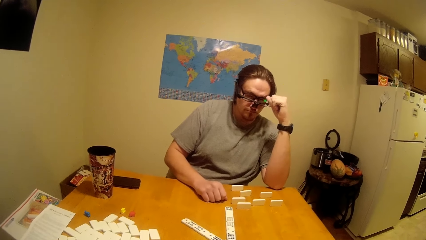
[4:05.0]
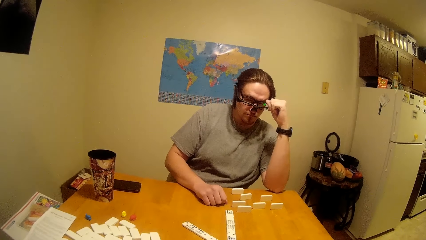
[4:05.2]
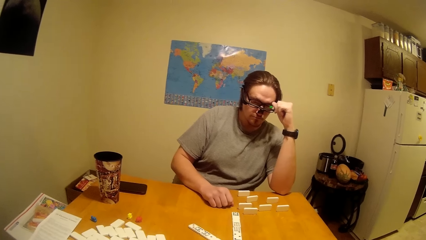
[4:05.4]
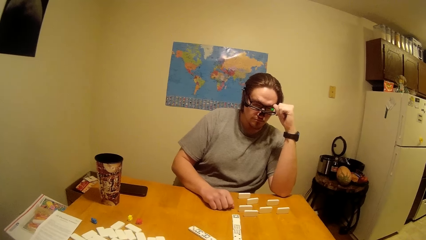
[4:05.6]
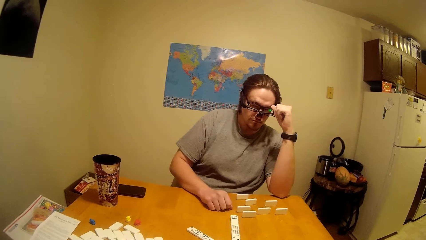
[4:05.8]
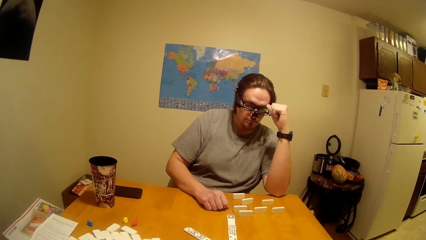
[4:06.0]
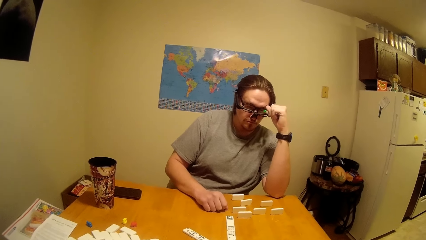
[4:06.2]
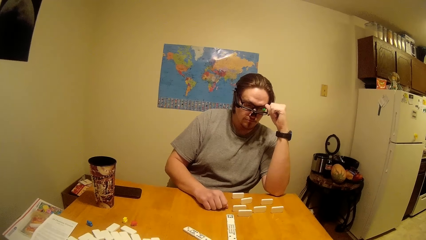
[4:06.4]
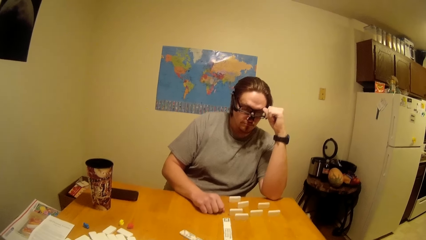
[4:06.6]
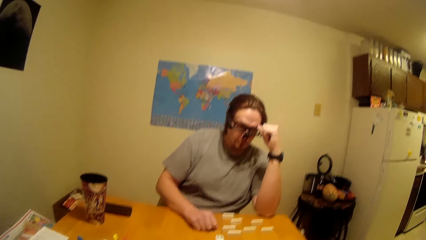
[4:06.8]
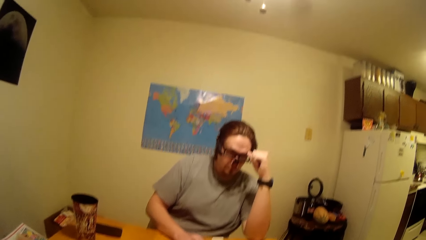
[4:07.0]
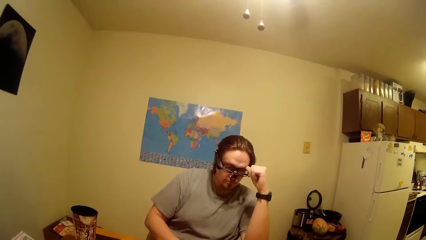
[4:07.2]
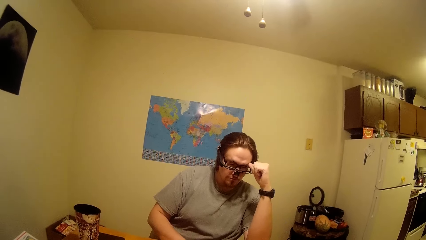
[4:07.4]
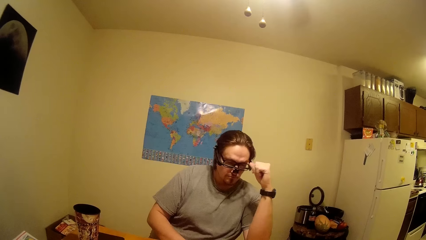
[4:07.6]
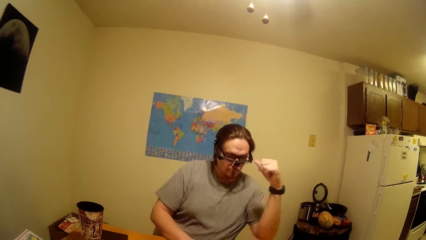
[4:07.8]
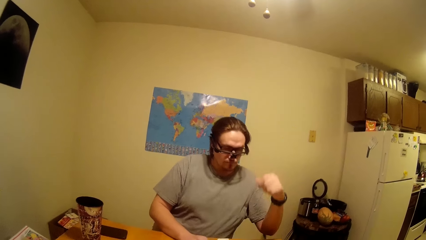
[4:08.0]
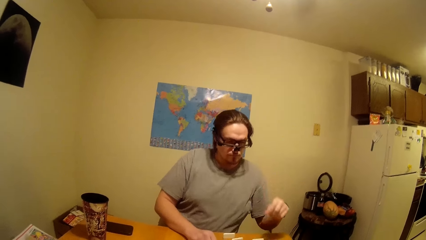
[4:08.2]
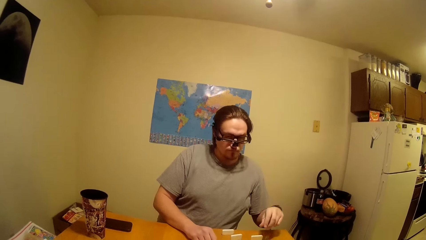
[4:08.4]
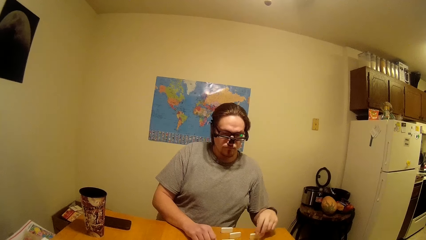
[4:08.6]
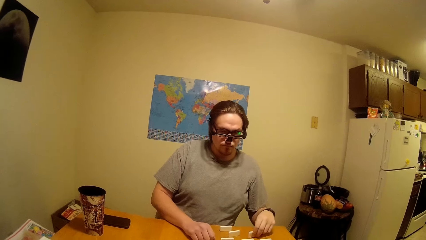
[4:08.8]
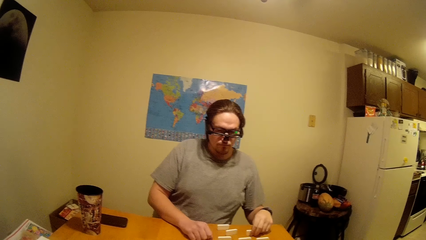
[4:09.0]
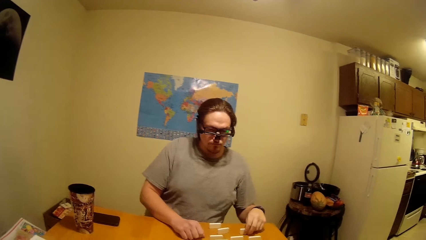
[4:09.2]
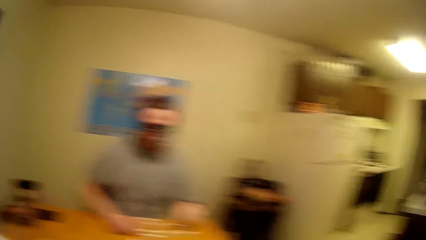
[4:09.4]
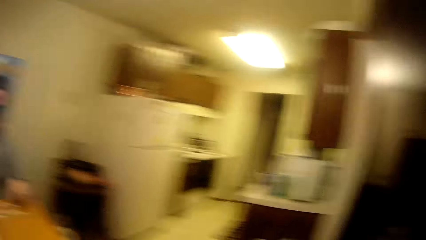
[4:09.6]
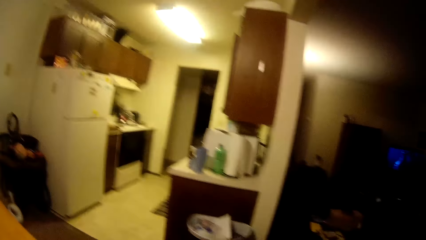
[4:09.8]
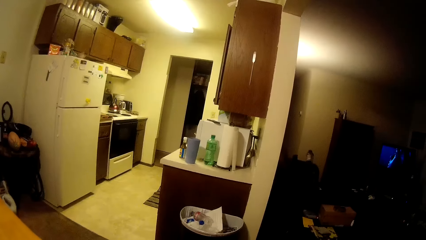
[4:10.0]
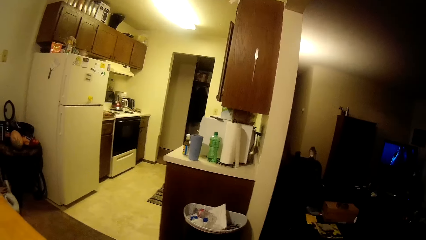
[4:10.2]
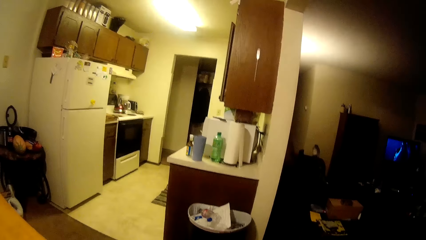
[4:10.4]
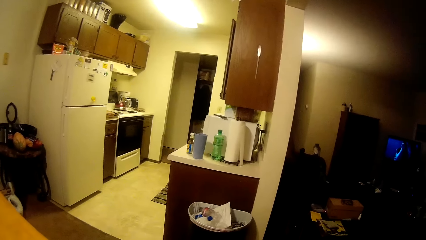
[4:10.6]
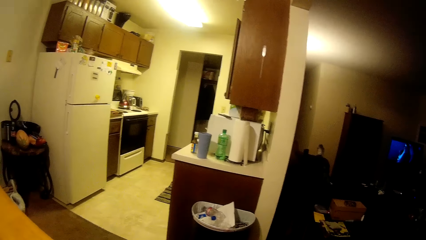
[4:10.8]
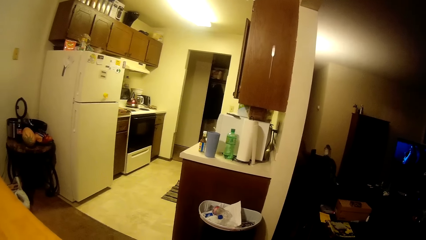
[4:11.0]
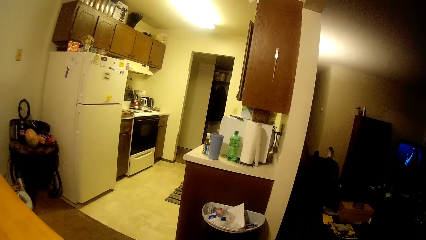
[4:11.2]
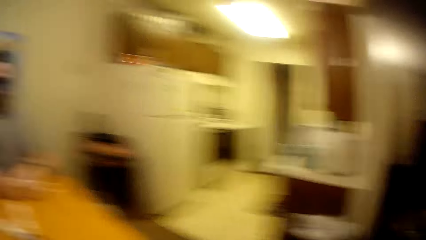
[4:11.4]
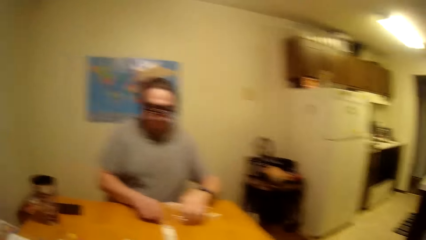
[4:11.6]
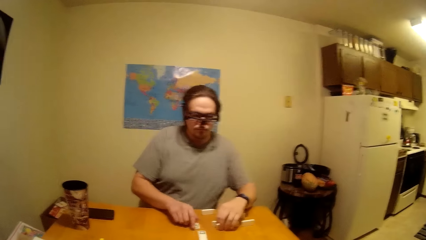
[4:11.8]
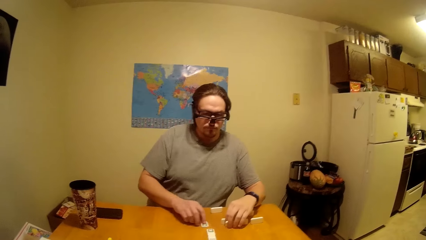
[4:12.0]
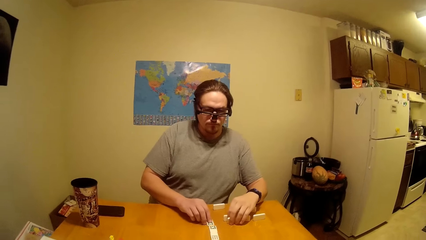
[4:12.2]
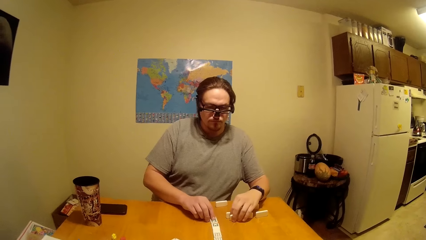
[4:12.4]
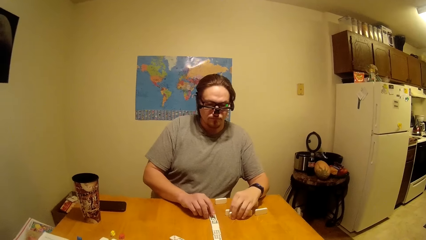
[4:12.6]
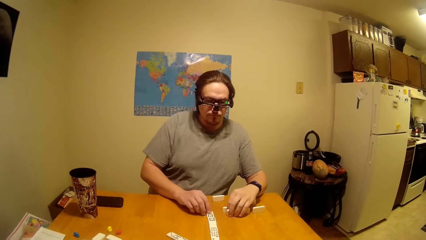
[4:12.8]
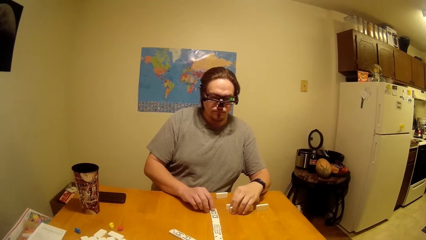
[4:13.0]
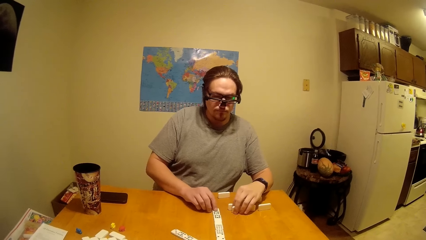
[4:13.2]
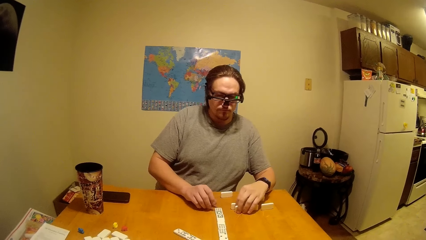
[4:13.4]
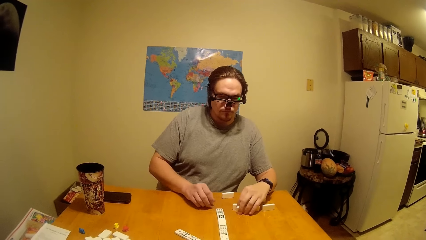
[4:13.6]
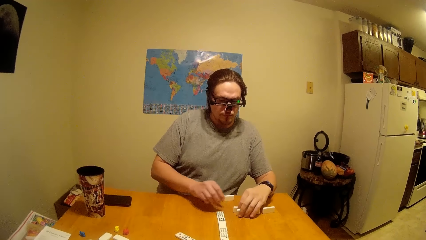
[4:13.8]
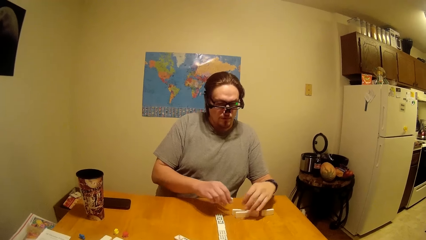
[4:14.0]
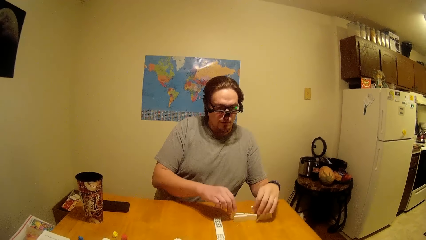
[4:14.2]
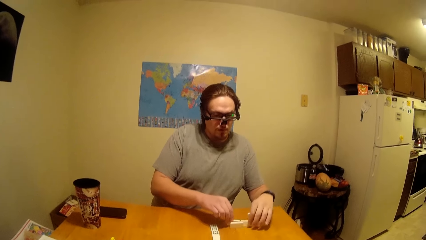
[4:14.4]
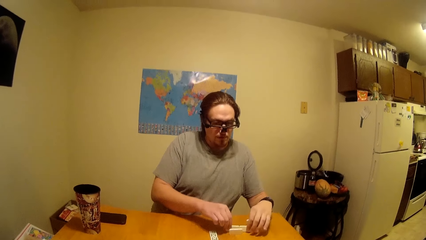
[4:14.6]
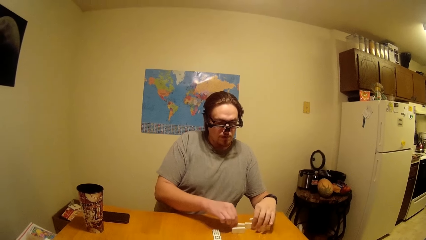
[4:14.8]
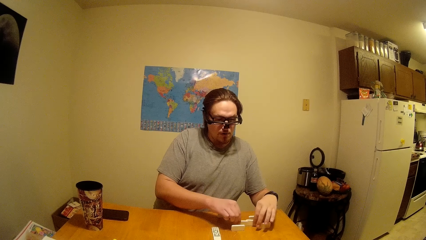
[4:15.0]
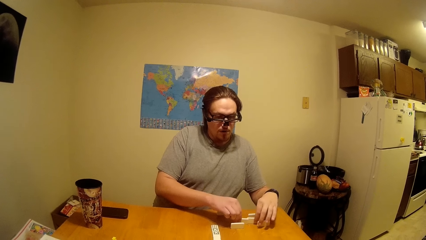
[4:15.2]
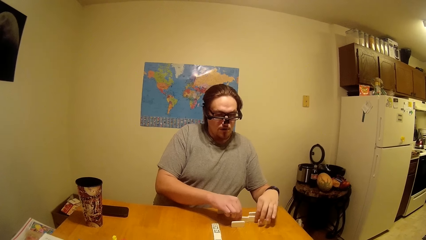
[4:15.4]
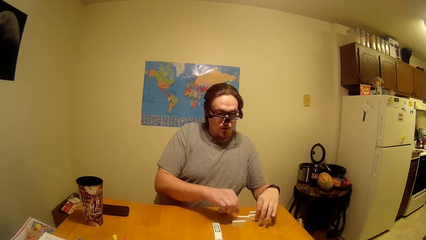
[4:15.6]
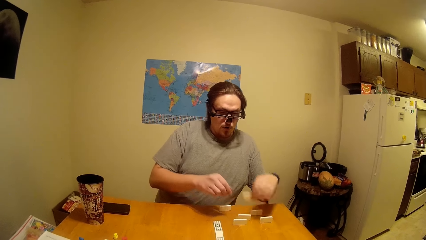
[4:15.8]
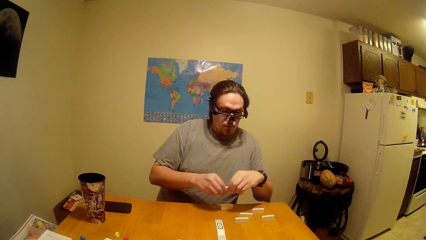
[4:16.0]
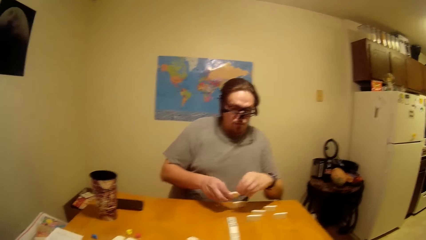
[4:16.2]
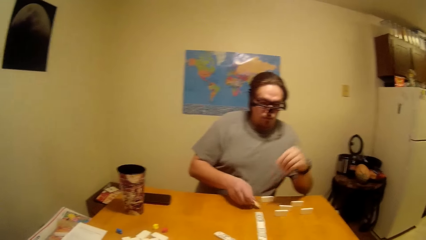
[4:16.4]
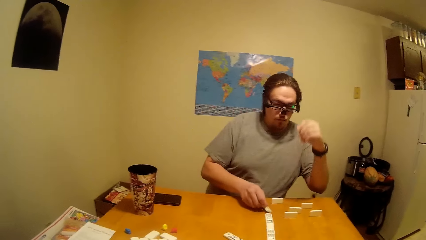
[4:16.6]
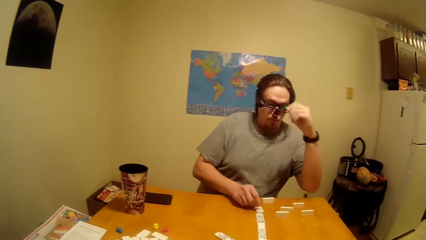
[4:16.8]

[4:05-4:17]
The camera wearer looks at a person play the dominoes.

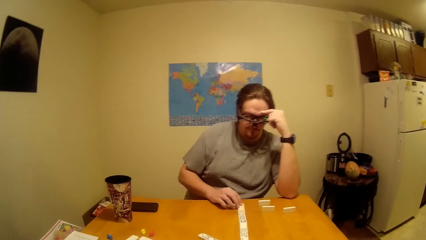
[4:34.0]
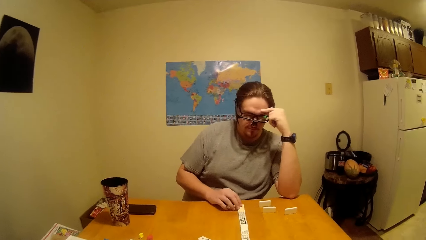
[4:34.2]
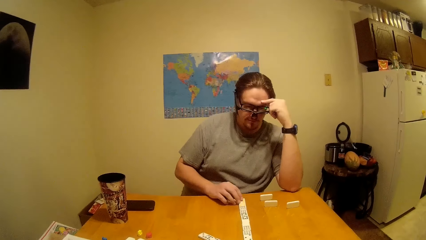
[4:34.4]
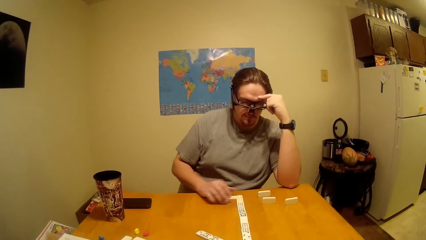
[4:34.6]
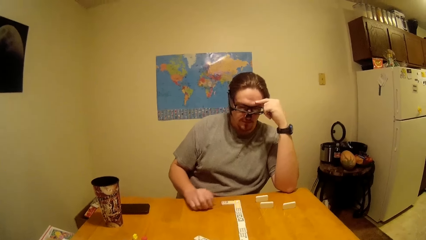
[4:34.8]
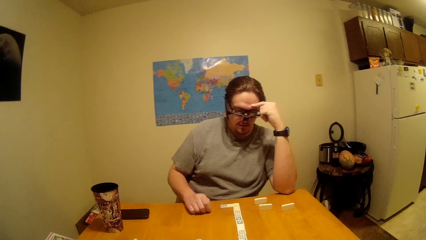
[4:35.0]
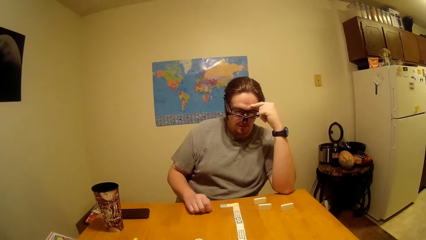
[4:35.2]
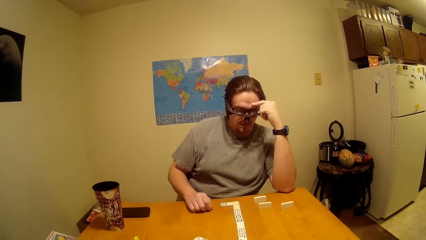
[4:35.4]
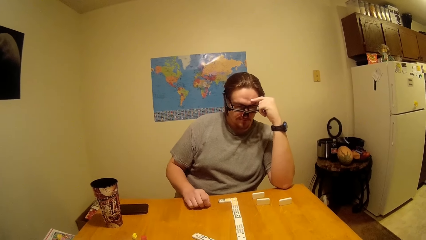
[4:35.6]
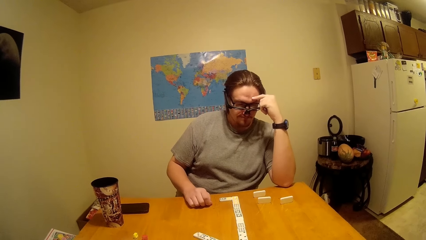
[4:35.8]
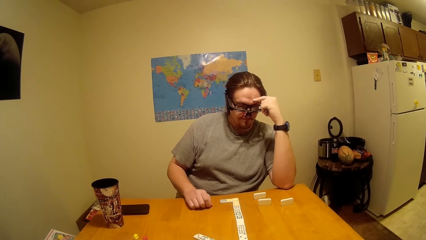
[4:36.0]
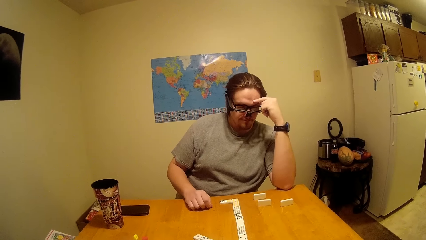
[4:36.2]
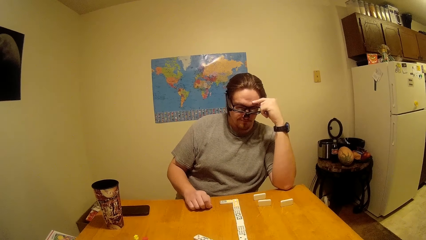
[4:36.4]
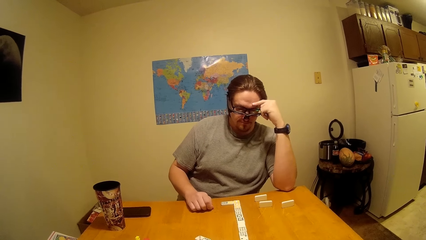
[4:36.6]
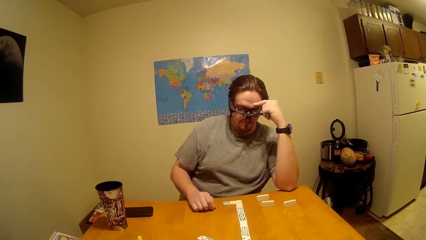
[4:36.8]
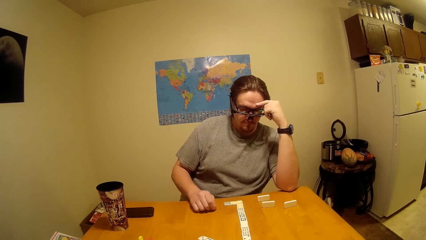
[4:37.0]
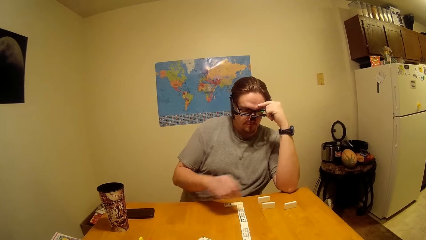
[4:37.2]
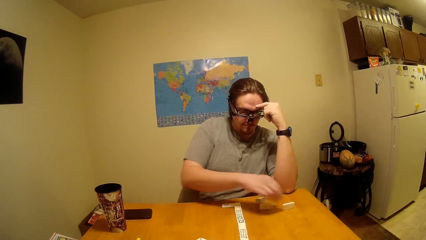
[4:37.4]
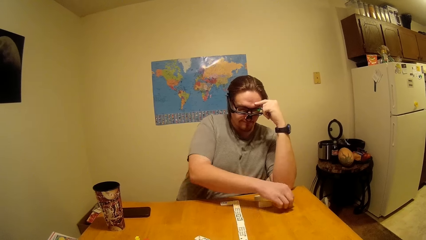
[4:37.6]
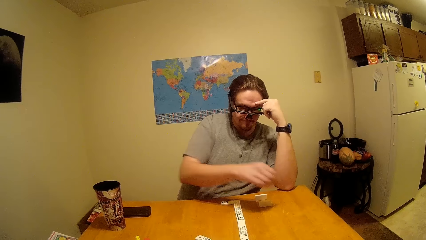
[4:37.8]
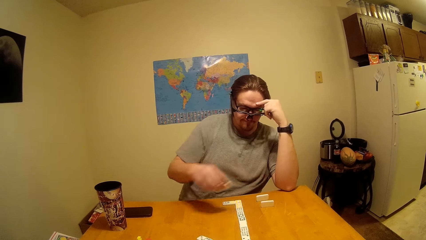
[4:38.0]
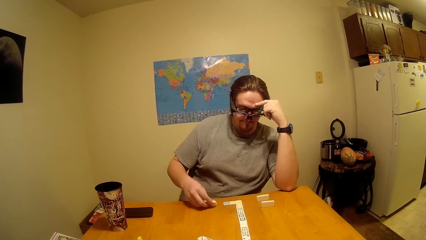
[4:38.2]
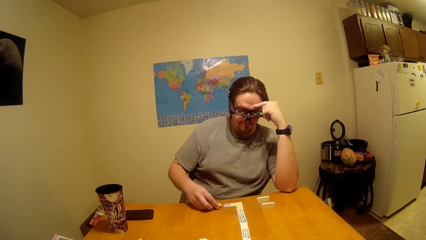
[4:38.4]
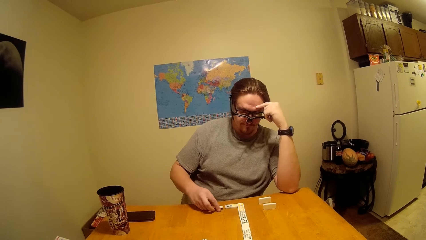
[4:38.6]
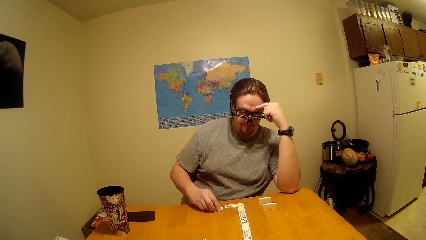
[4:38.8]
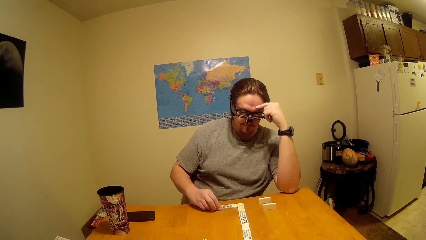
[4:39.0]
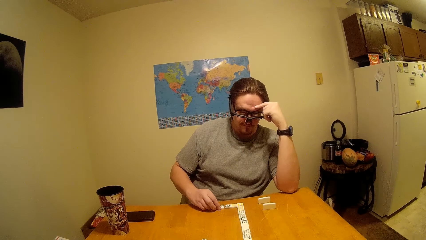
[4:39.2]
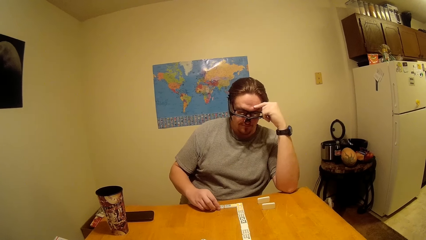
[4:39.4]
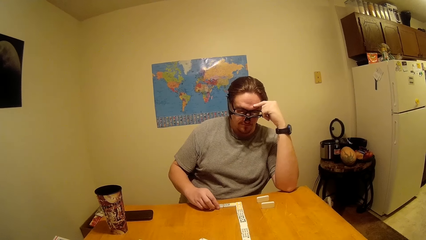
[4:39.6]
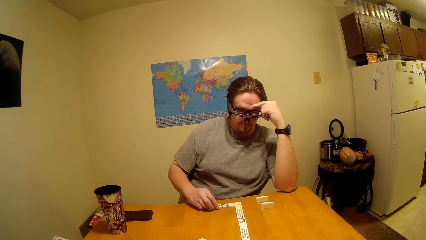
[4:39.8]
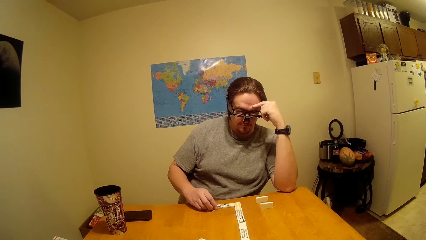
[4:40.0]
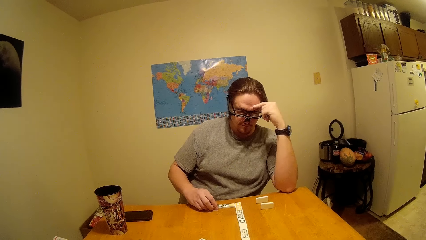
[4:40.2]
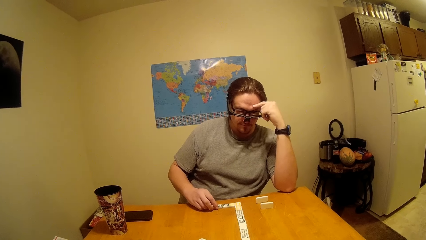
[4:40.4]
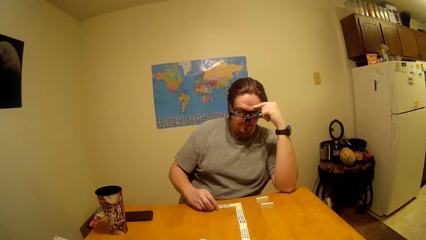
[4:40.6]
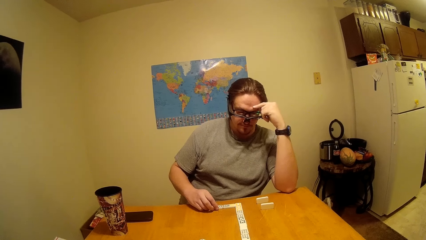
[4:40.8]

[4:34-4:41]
The camera wearer looks at a person play the dominoes. The person puts the dice in a line on the table.
